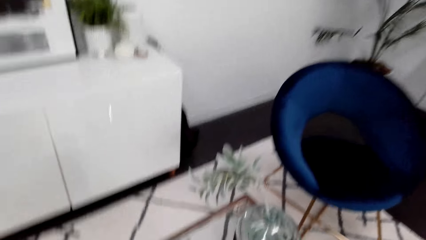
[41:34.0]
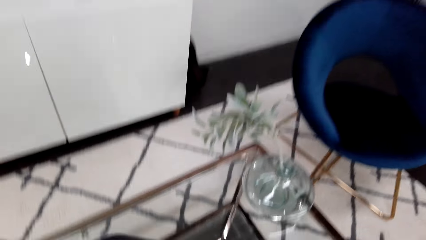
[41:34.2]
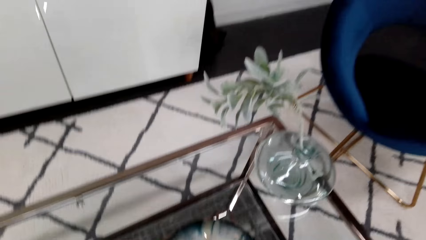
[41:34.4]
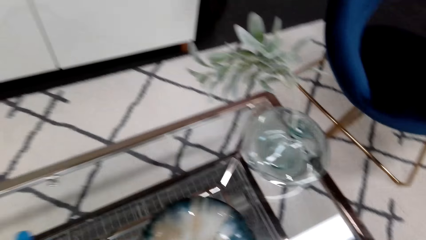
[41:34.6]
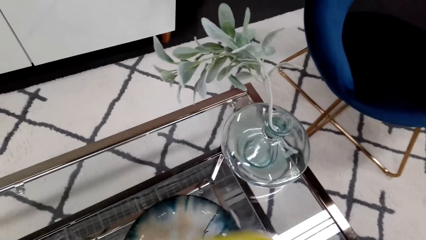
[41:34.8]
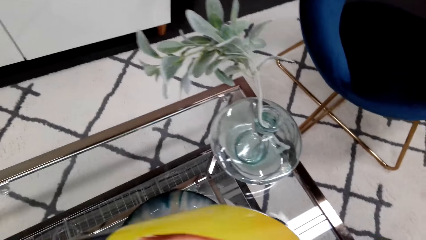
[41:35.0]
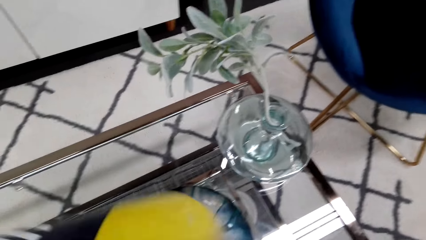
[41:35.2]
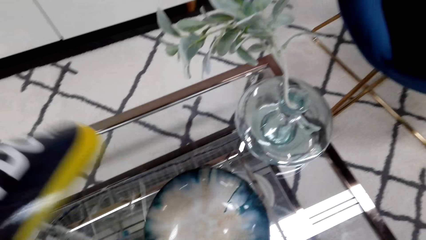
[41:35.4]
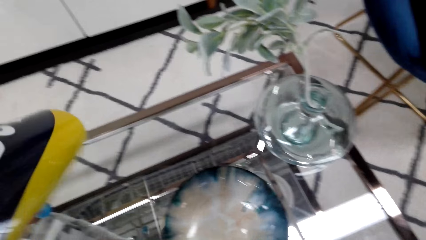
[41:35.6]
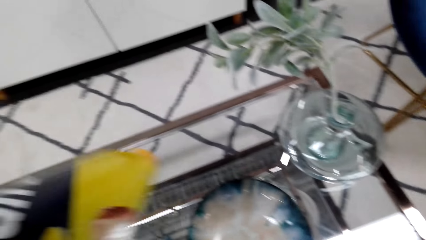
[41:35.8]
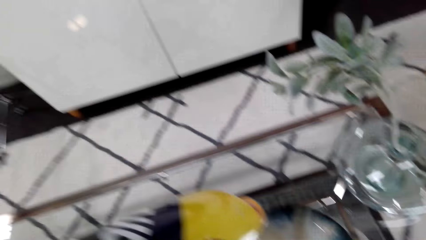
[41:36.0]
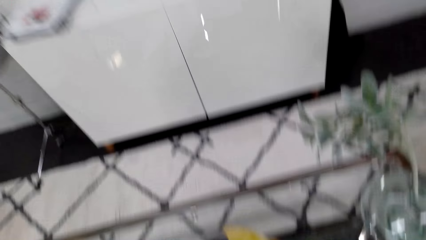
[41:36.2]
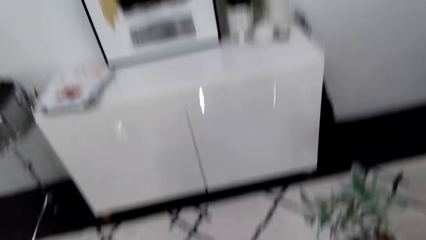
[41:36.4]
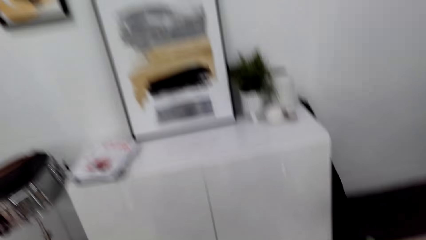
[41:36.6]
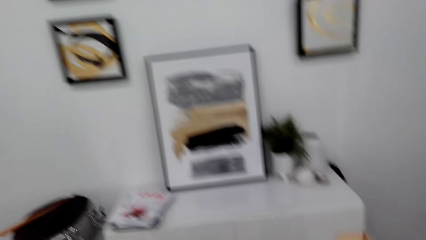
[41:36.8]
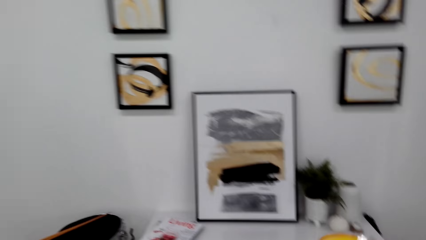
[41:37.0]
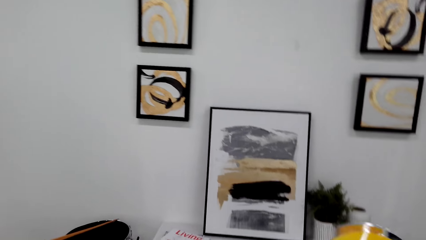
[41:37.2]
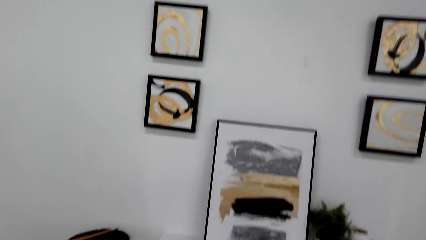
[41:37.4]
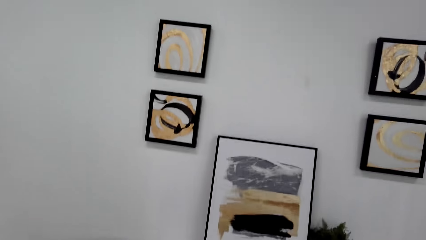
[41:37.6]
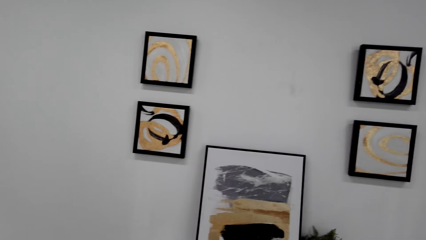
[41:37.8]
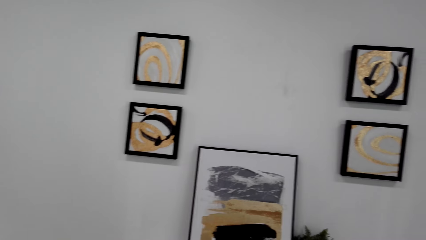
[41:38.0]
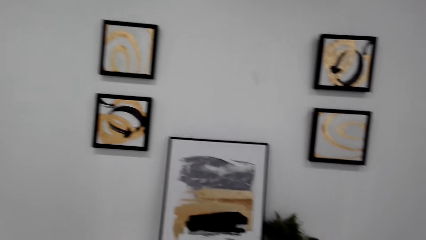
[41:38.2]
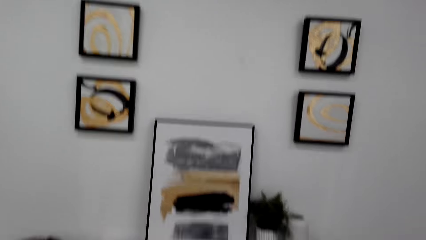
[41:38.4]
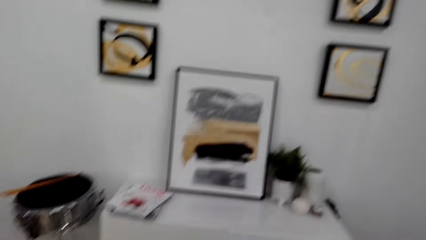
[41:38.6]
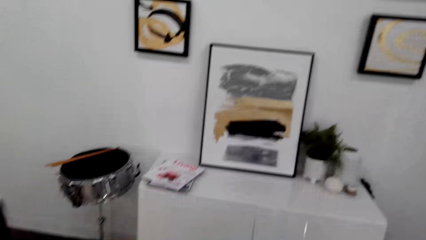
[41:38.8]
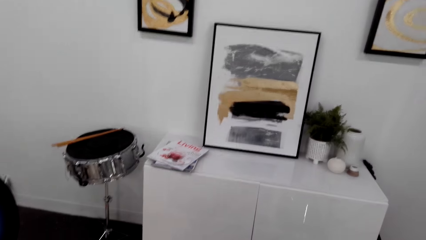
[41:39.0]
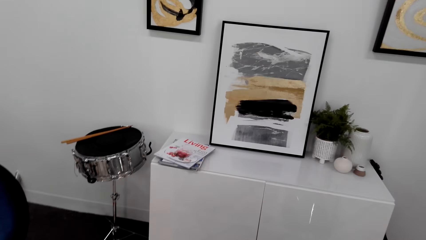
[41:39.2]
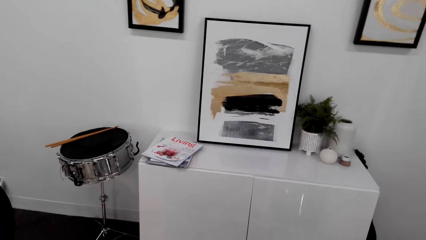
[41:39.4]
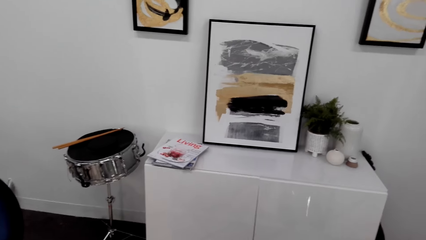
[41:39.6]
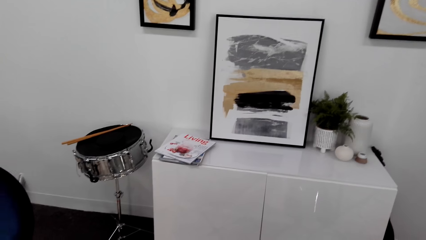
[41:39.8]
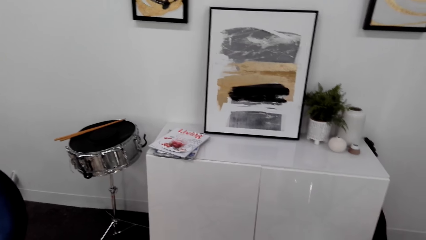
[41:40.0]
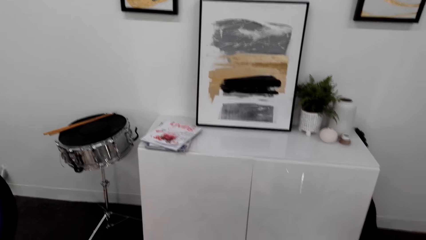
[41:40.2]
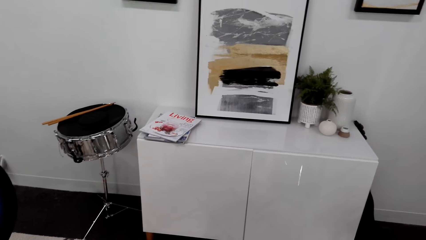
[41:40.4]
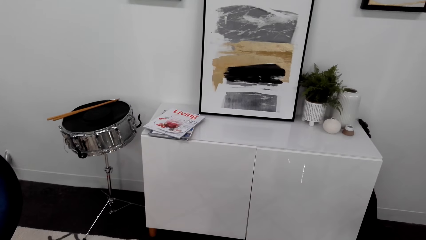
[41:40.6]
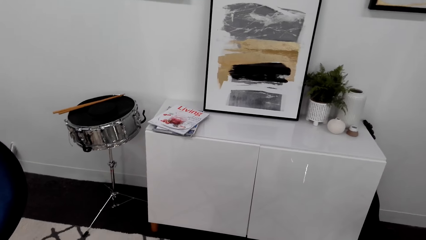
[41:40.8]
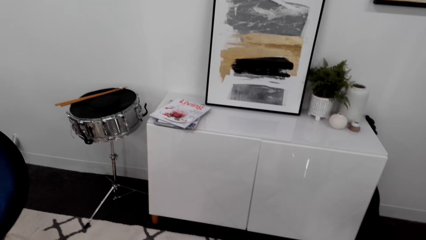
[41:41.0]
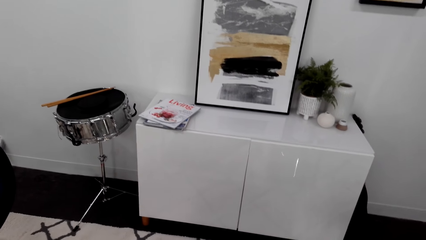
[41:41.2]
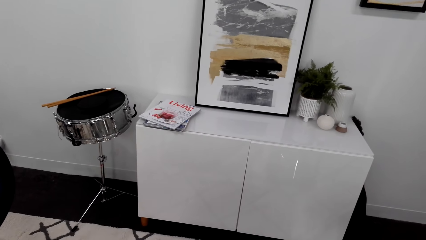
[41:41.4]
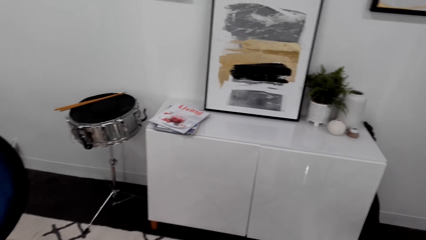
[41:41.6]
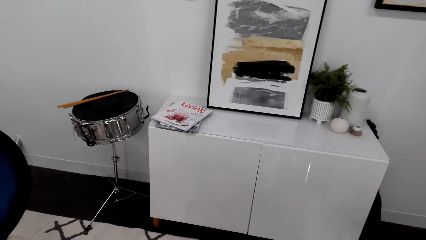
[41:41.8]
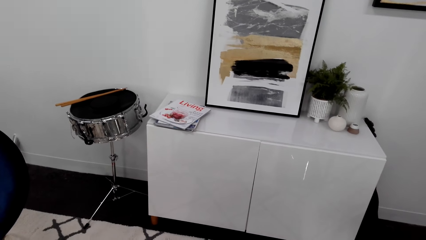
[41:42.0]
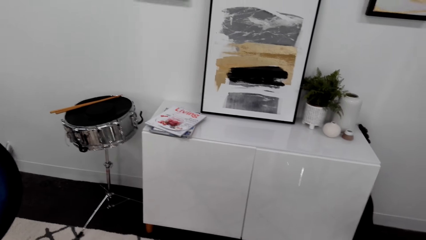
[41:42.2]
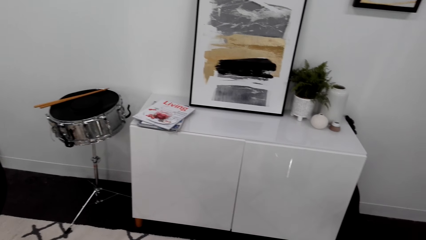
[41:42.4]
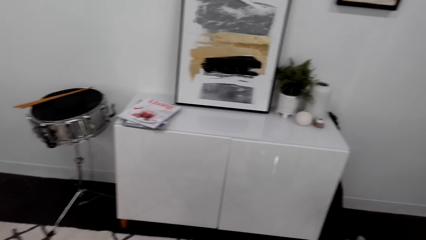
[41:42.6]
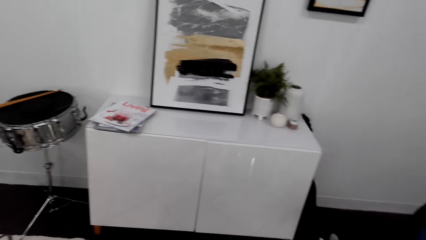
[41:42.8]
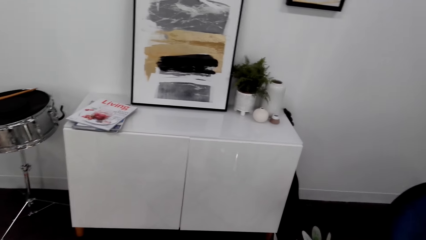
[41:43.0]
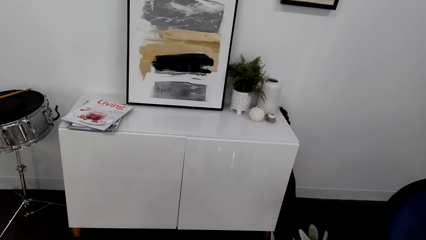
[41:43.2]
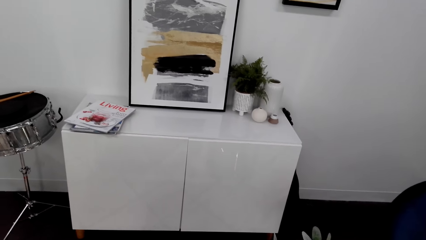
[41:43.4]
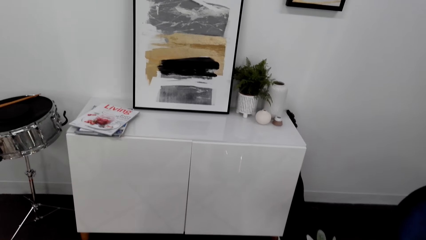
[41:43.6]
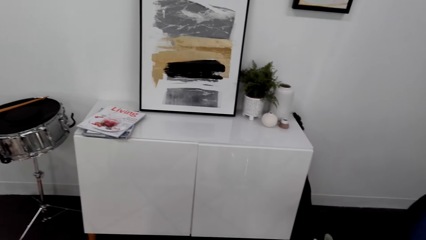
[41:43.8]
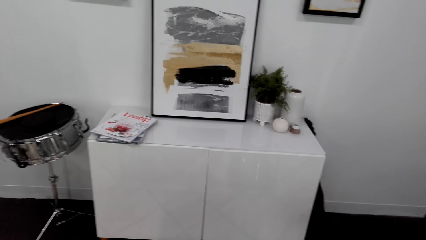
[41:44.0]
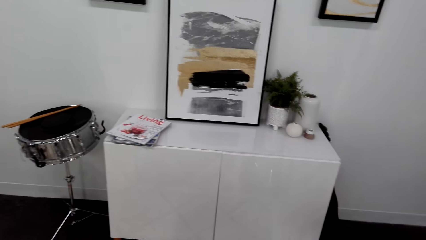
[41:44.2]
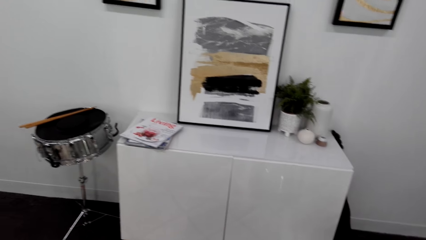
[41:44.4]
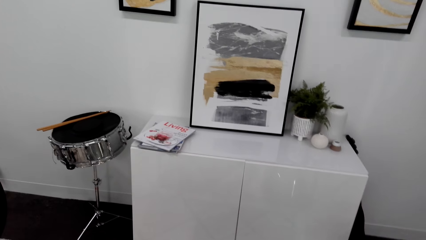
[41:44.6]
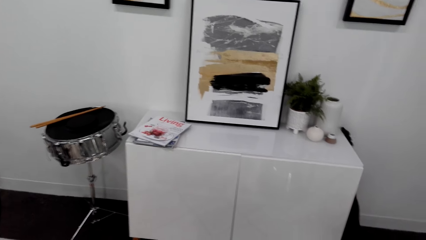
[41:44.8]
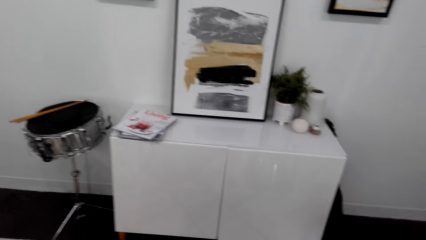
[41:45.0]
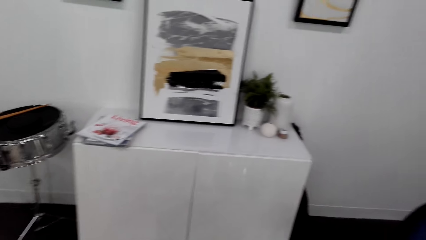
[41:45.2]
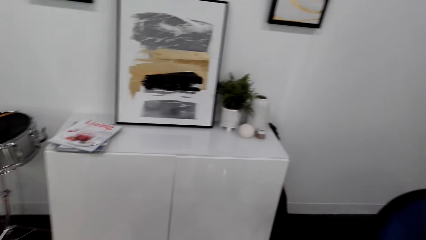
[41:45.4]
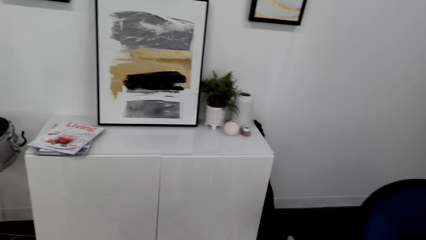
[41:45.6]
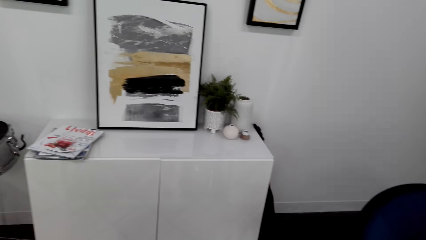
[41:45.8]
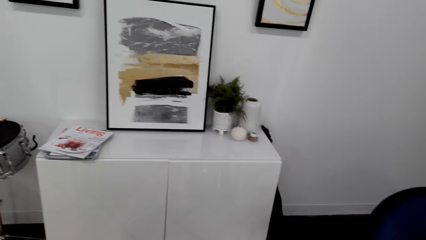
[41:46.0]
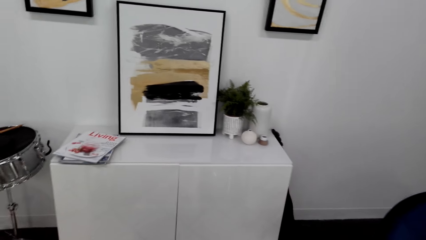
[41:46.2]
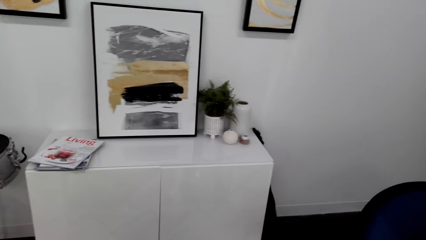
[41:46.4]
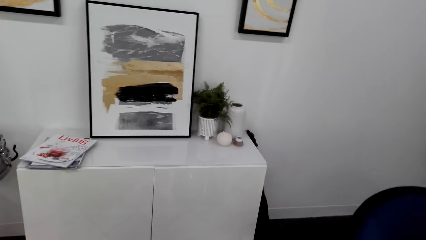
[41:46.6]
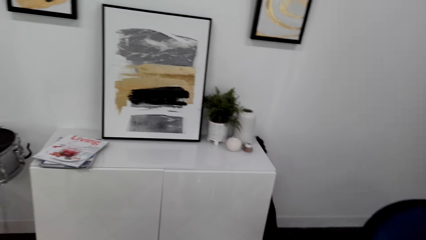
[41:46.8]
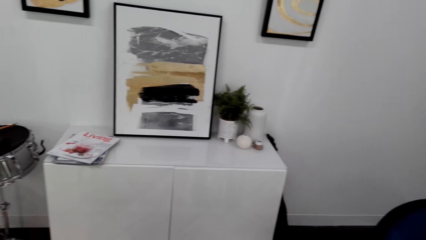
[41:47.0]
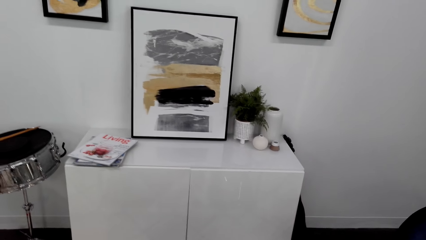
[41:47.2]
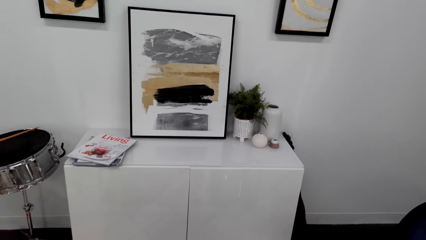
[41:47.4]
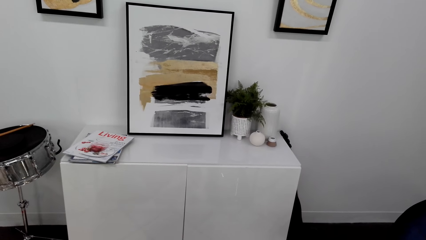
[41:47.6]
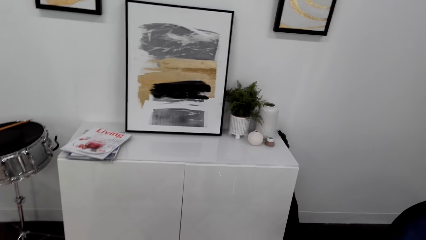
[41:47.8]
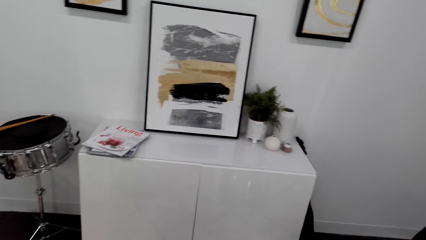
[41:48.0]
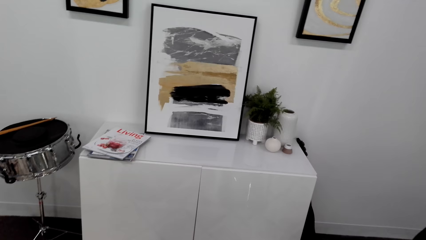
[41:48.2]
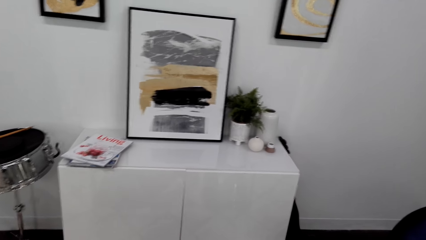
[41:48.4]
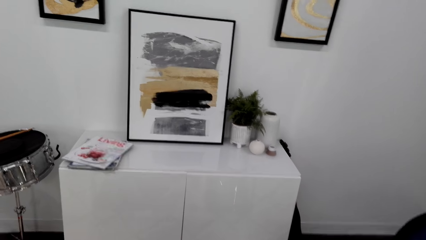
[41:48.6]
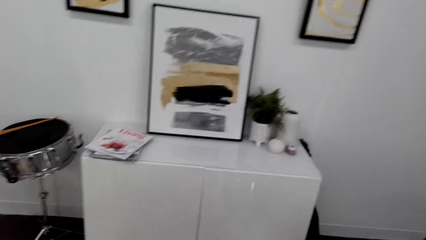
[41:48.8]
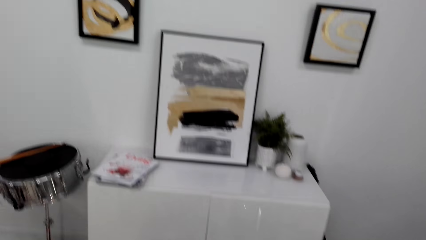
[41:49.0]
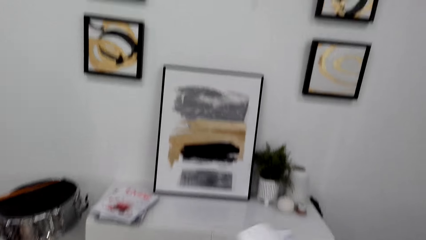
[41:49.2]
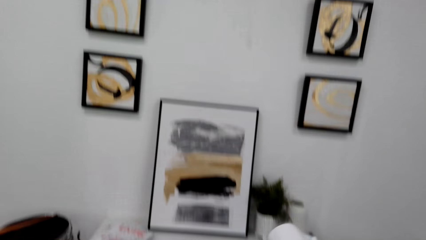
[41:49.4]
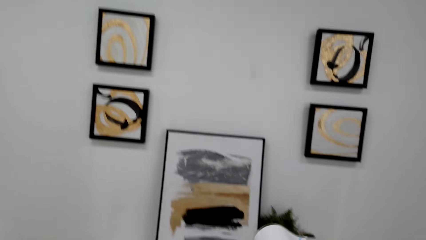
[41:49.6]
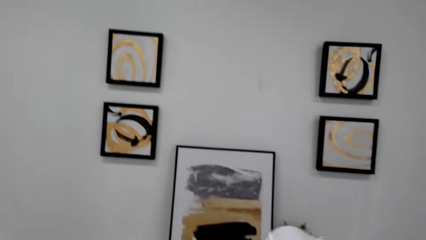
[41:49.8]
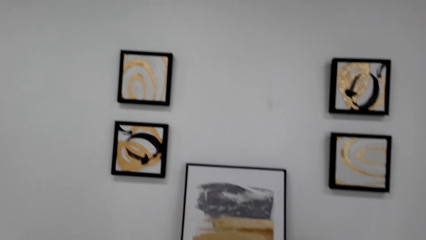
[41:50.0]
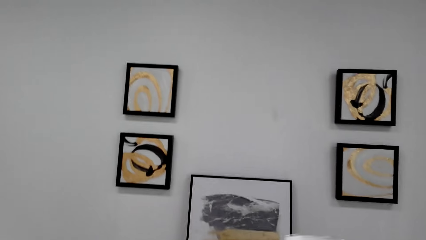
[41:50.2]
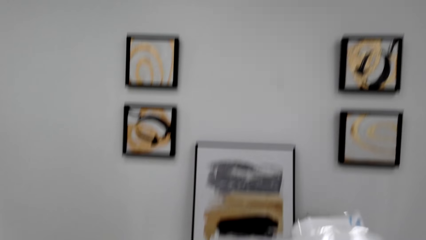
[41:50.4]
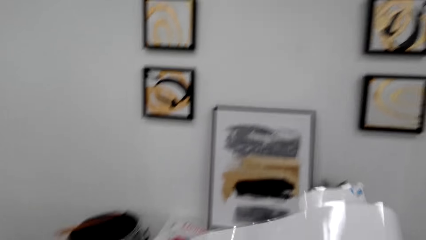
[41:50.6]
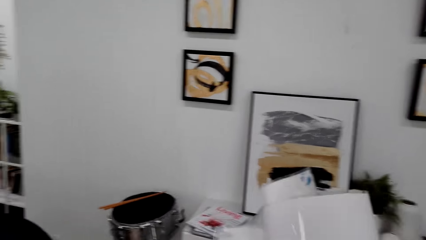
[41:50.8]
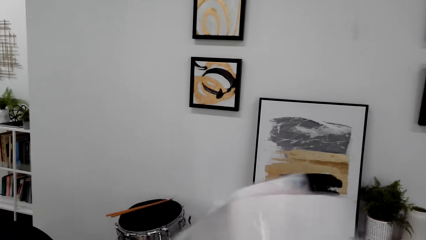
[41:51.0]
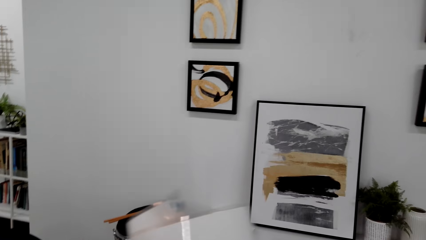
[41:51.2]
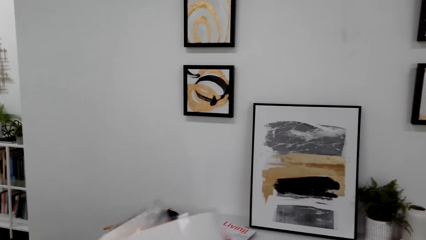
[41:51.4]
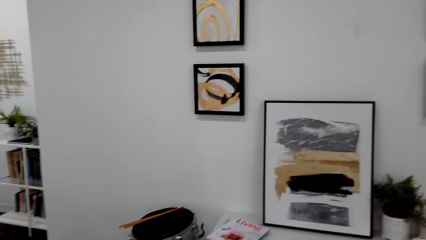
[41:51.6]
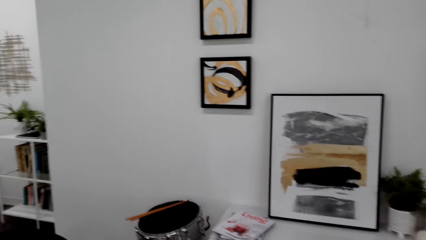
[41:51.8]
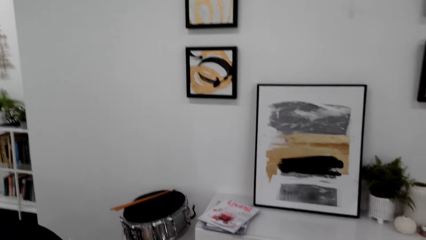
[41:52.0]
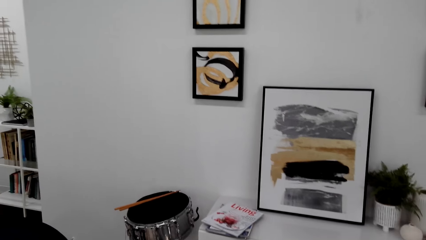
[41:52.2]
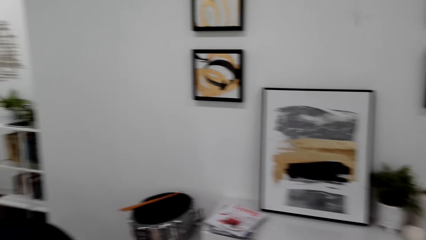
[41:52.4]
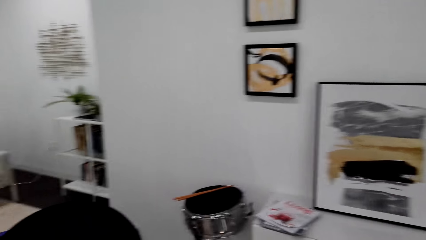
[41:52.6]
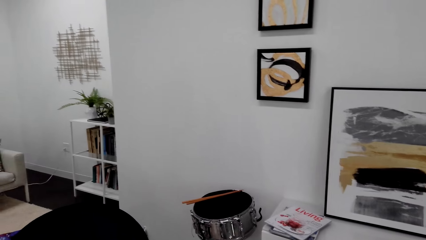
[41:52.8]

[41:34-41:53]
The camera wearer checks something. They turn around. They hold the picture poster. They adjust the chart.
